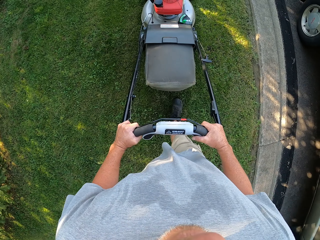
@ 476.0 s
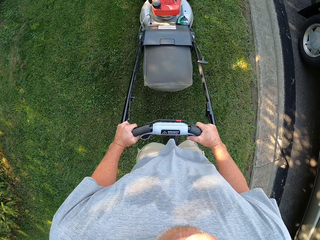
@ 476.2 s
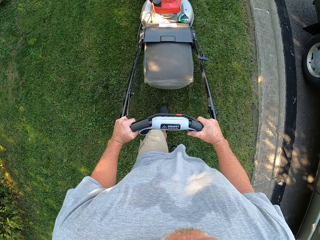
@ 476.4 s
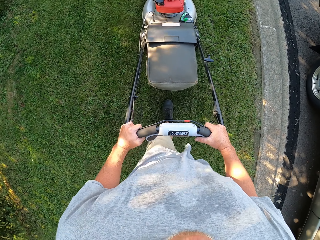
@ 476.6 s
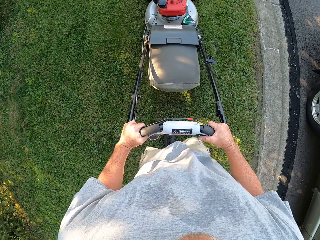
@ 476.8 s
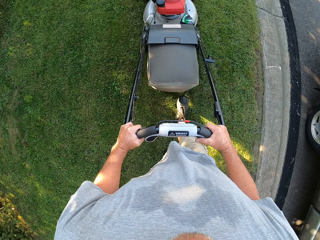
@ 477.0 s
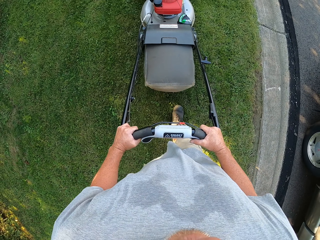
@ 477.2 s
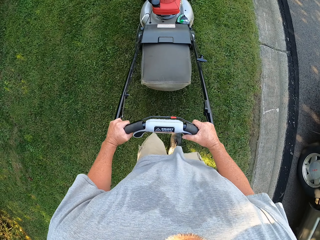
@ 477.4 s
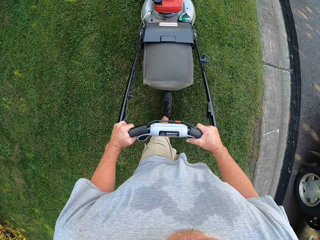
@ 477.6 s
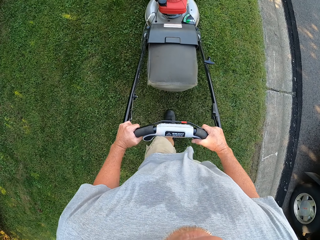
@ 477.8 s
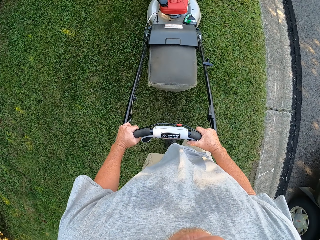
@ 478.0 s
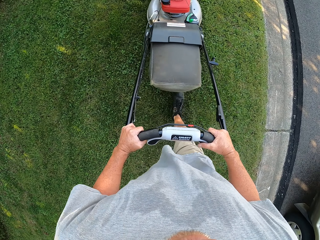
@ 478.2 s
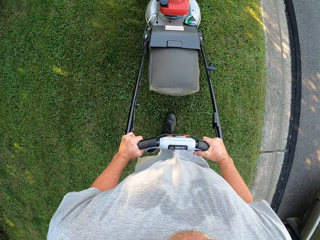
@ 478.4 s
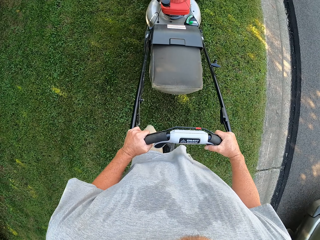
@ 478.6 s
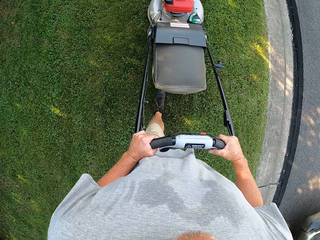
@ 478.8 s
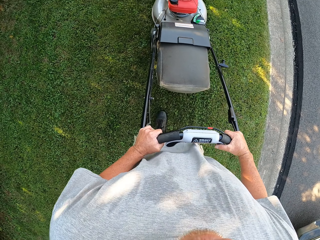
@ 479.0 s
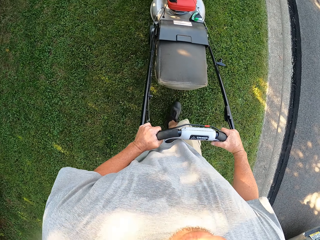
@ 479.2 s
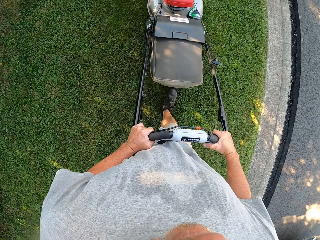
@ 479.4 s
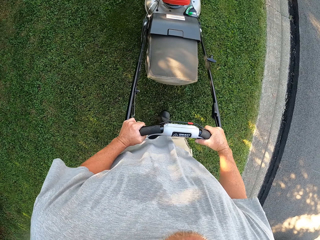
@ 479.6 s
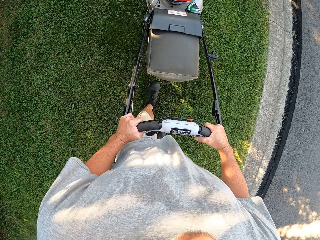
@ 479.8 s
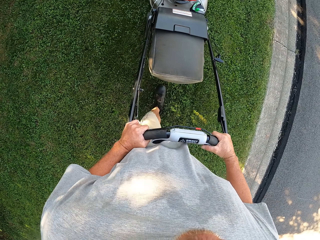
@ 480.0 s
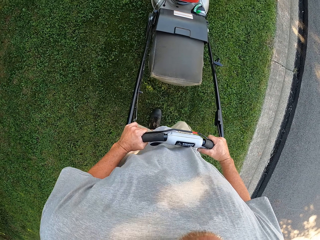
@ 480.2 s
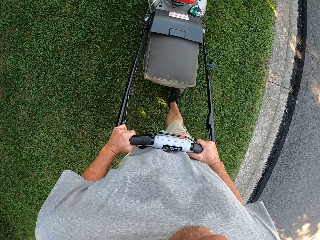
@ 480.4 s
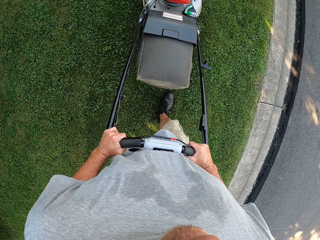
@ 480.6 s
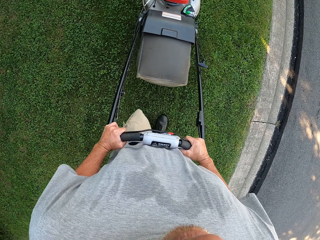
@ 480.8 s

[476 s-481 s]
The camera wearer mows the lawn with a mower.

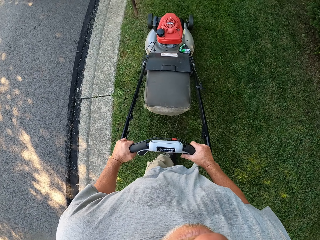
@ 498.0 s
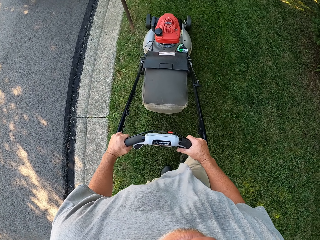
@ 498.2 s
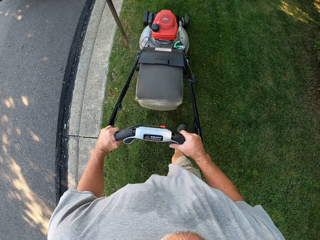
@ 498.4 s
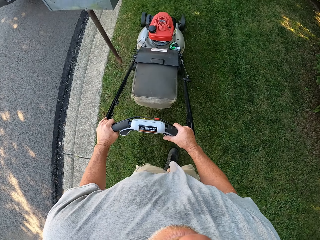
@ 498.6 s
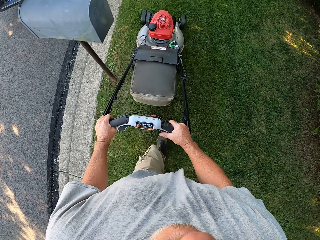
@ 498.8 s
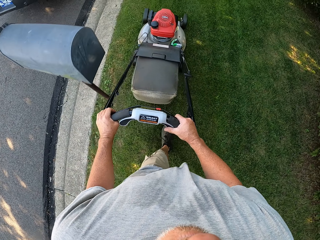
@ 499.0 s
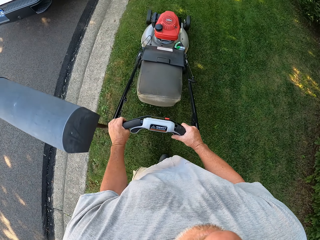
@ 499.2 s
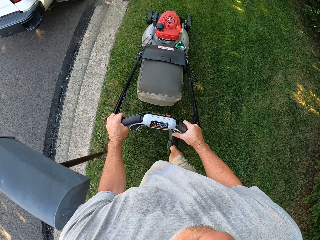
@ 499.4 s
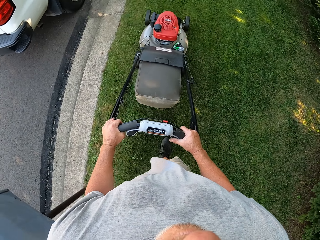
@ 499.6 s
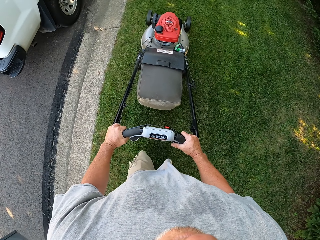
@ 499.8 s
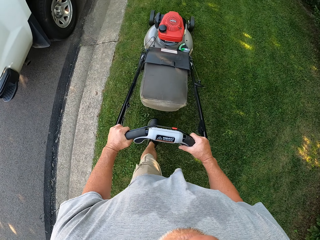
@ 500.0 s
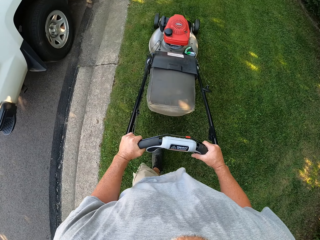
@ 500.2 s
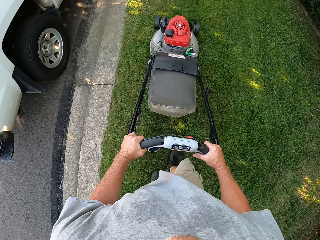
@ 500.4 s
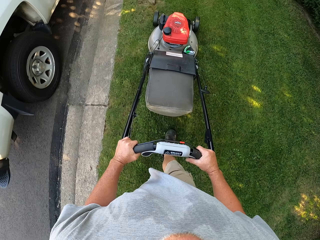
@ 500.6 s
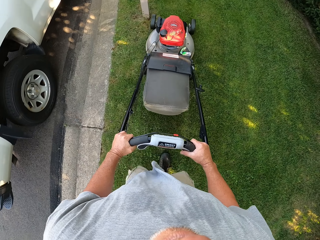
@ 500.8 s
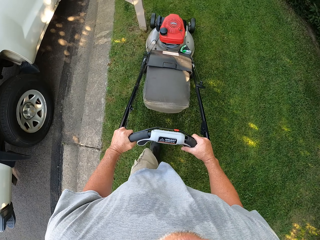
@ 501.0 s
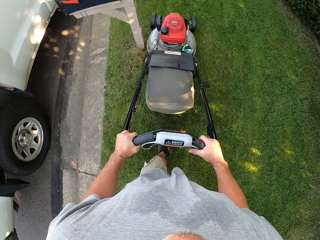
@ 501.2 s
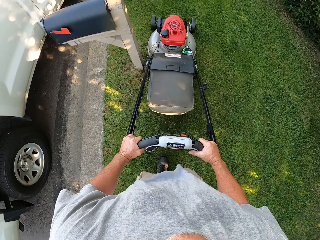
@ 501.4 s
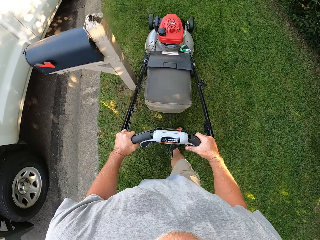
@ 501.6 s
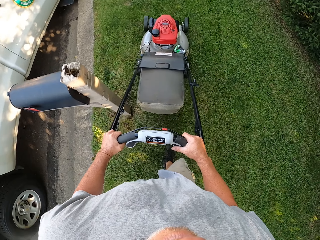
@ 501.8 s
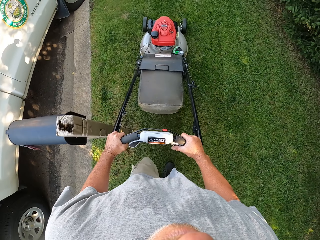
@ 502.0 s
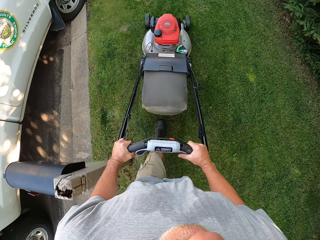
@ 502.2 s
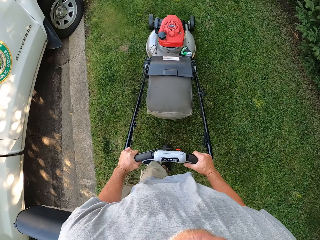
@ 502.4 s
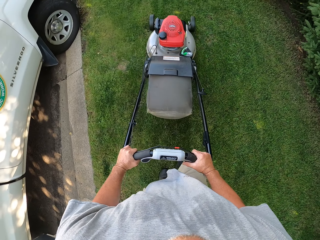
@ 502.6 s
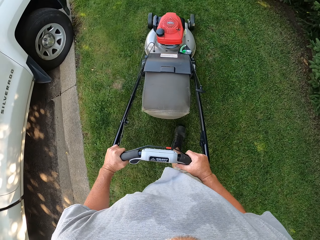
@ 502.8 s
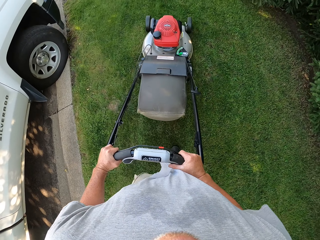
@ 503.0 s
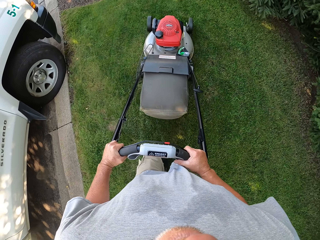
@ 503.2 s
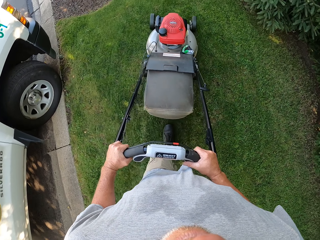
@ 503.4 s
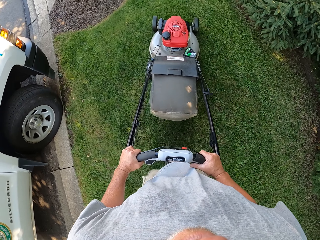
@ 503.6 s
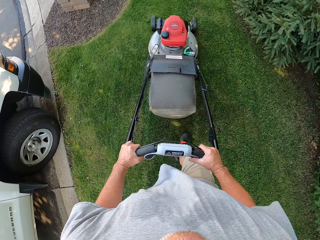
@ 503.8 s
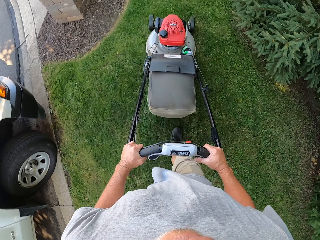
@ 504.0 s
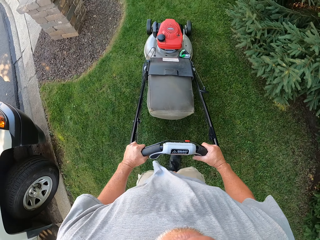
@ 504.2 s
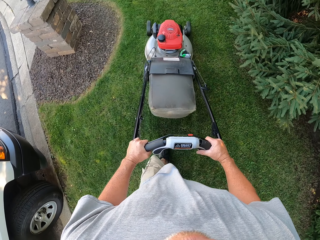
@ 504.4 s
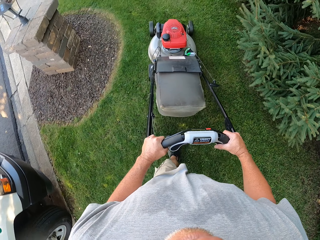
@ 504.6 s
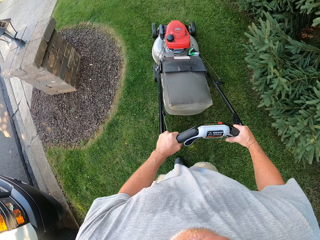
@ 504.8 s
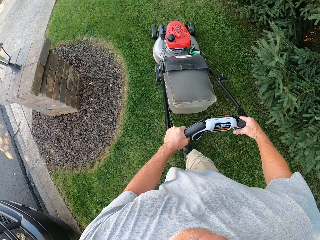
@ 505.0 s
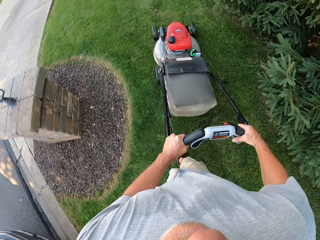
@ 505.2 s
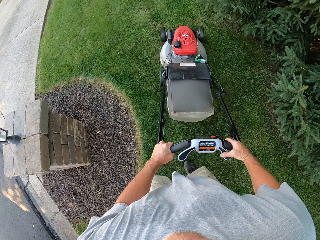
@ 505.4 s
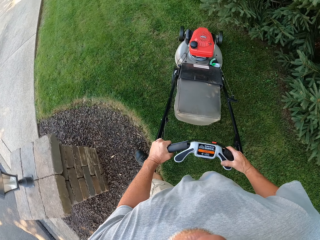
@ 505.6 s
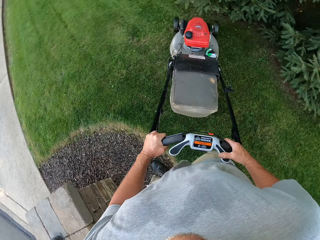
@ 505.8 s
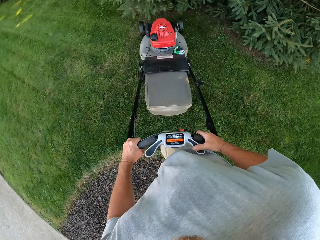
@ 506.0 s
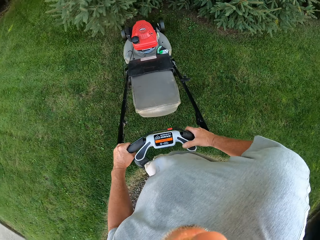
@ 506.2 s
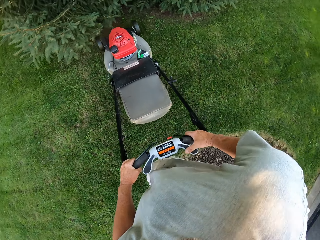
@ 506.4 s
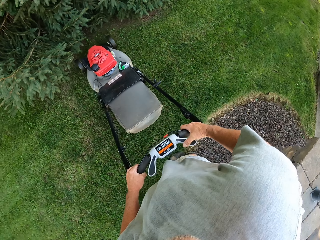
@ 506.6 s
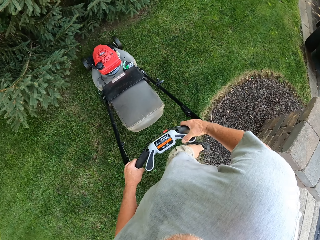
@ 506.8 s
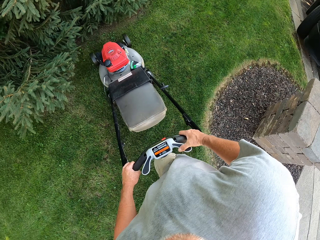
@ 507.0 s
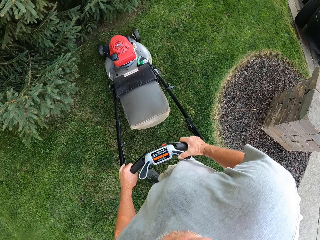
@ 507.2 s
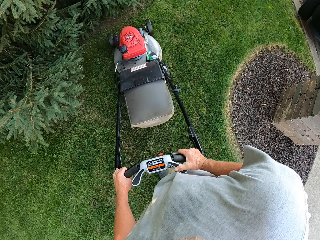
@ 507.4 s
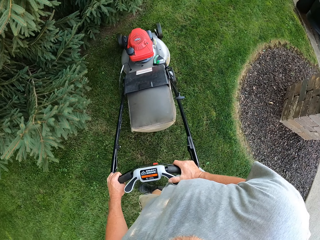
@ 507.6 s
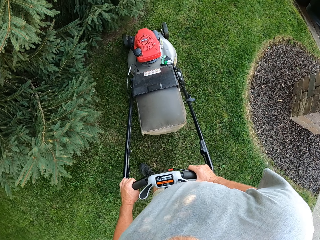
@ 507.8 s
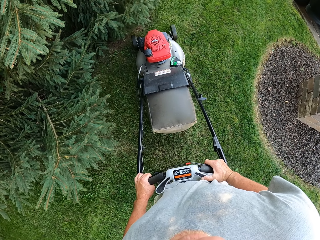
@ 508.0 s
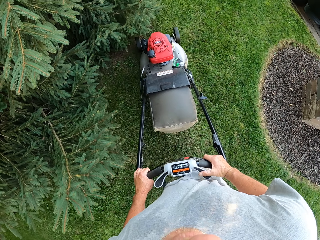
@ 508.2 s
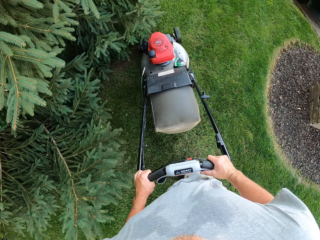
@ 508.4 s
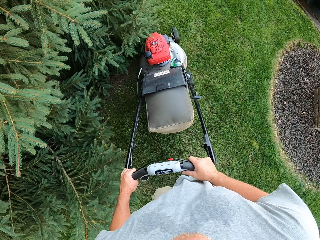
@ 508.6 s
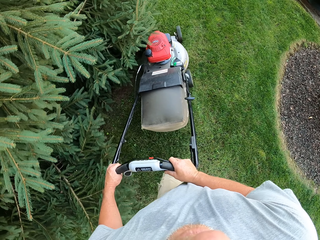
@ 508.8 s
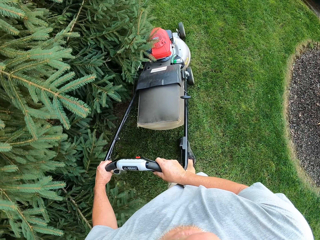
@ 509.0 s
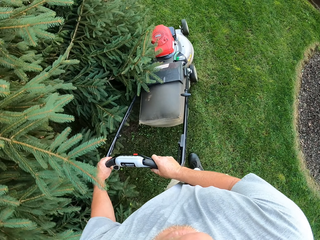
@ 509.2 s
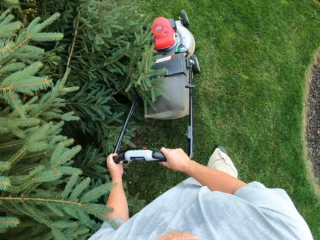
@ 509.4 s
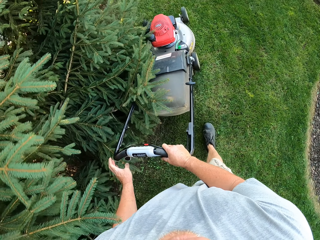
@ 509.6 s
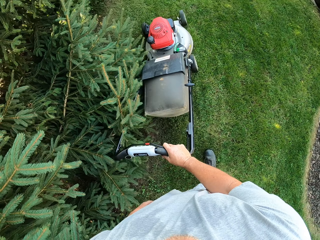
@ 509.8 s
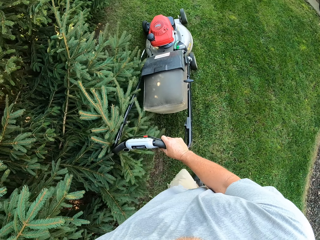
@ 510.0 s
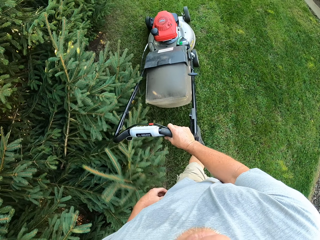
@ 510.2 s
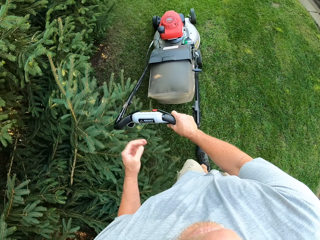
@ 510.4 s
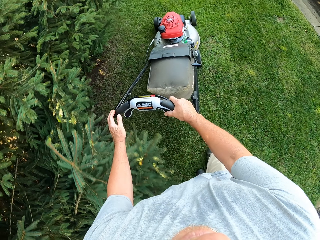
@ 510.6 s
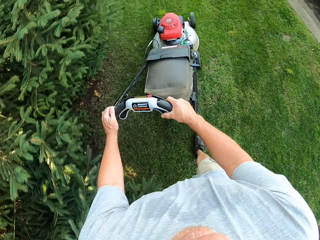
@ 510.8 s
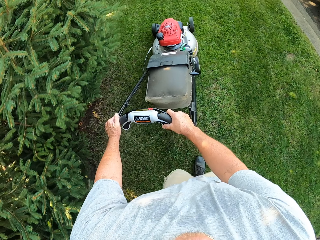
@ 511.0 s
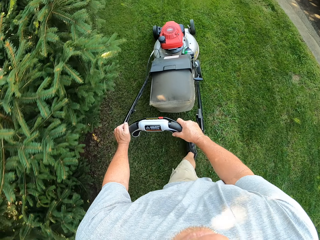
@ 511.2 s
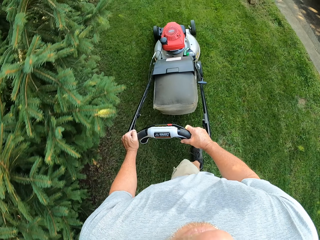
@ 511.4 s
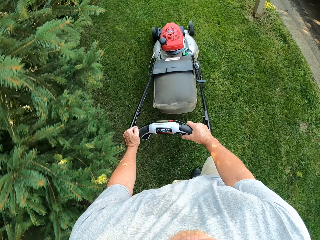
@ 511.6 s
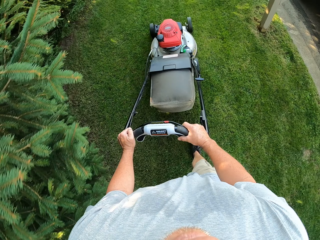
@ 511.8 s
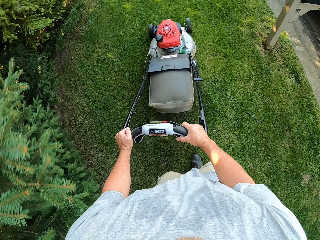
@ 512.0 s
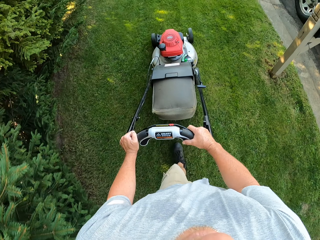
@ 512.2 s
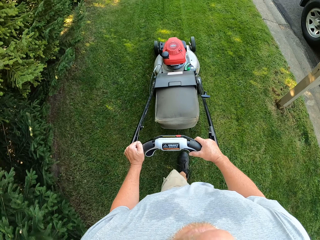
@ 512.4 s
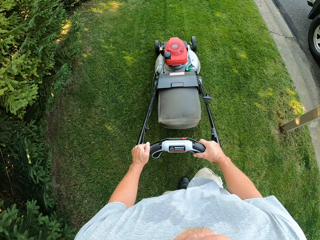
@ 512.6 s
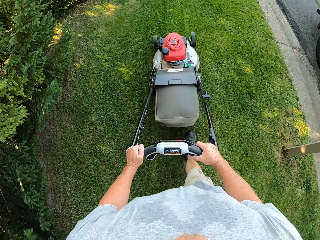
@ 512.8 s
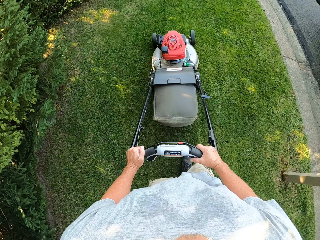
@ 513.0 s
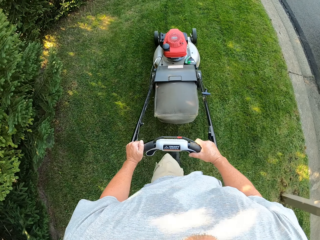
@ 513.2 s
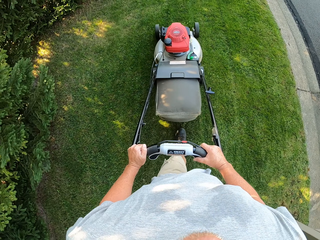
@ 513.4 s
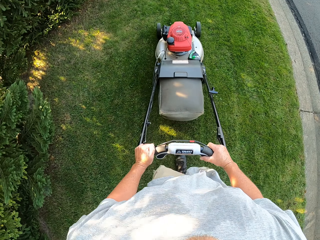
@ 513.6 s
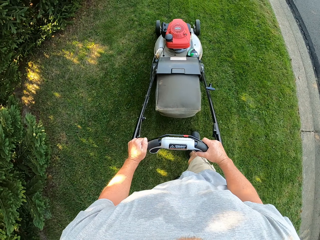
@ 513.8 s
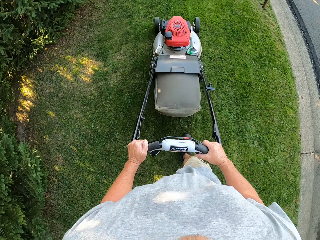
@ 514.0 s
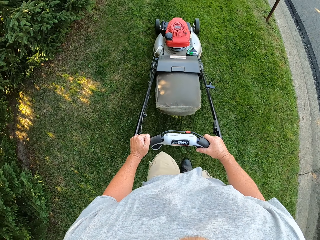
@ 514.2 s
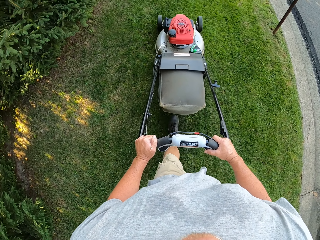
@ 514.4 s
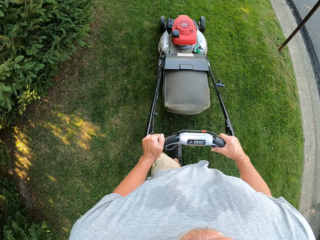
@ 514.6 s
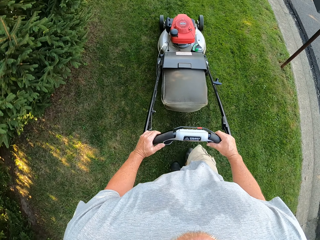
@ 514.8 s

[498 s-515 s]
The camera wearer mows the lawn with a mower. They mow the lawn with the mower again. They turn around. They mow the lawn with the mower. They withdraw a hand on the mower. They mow the lawn with the mower. They hold the mower. They mow the lawn with the mower.
